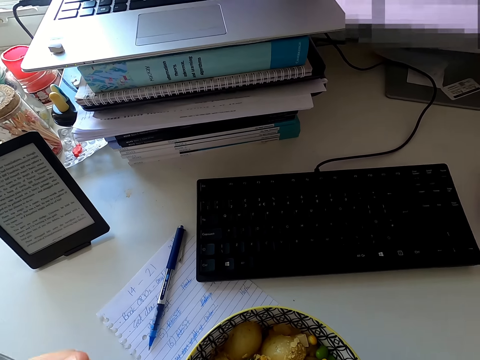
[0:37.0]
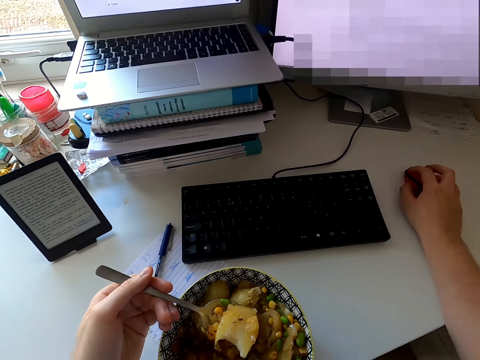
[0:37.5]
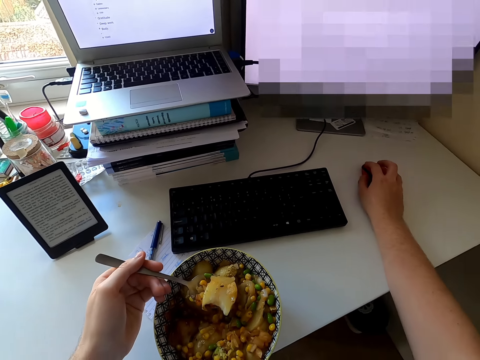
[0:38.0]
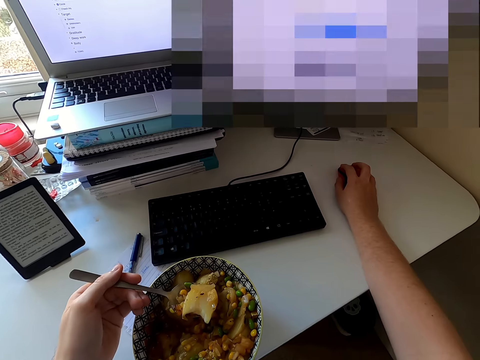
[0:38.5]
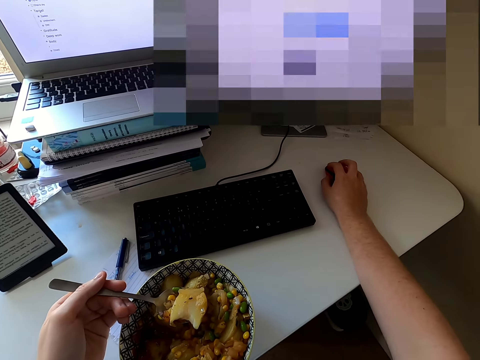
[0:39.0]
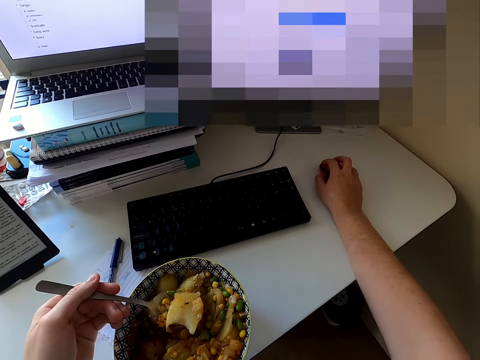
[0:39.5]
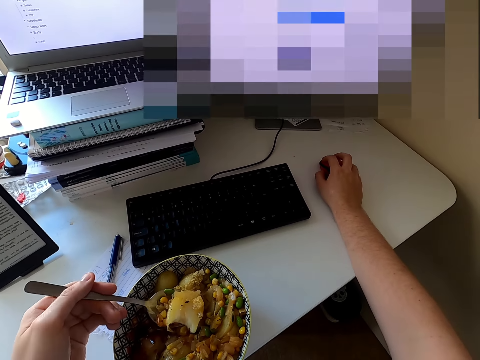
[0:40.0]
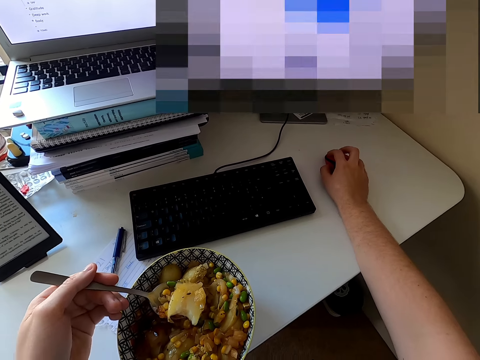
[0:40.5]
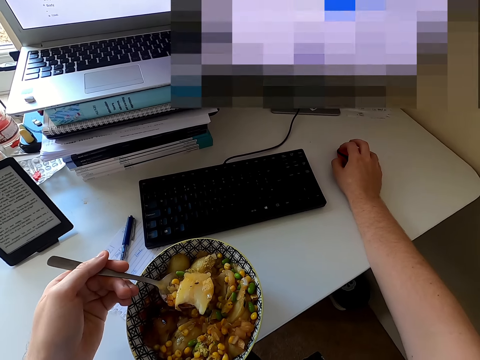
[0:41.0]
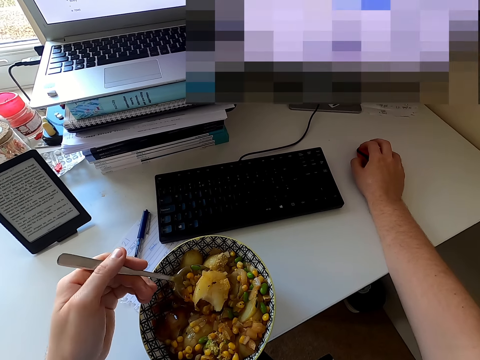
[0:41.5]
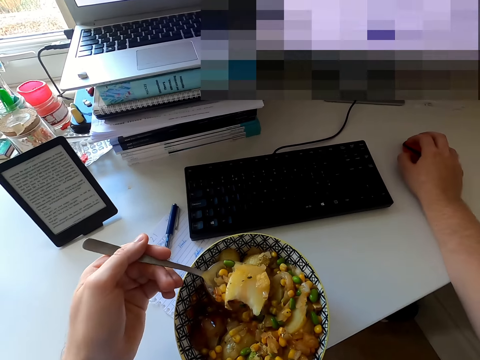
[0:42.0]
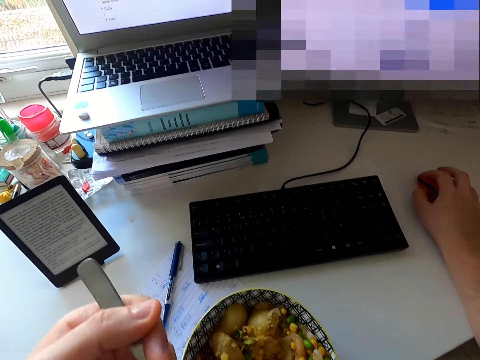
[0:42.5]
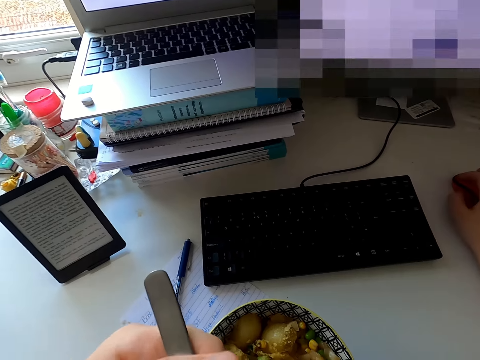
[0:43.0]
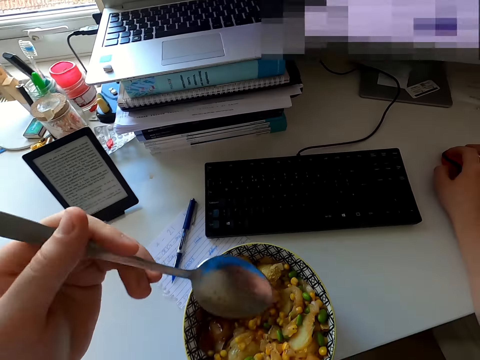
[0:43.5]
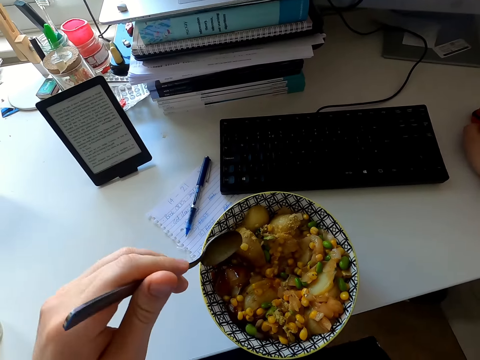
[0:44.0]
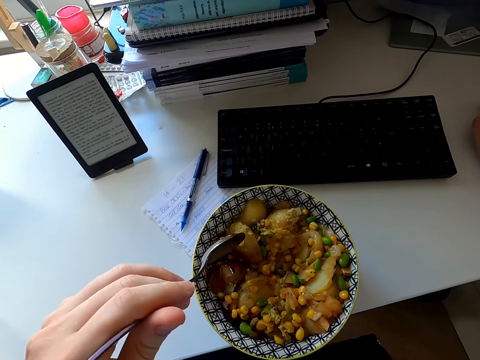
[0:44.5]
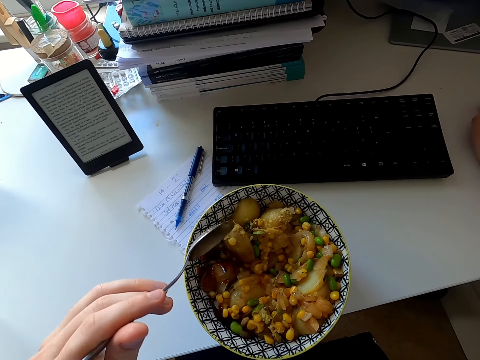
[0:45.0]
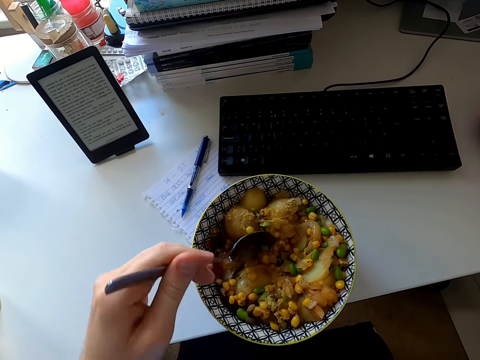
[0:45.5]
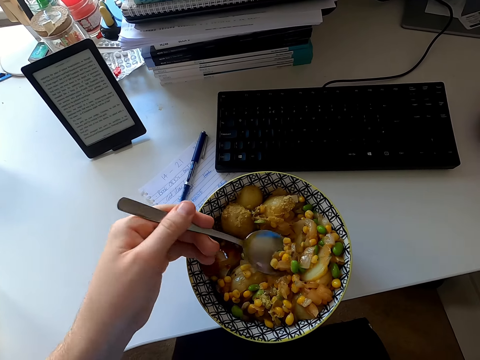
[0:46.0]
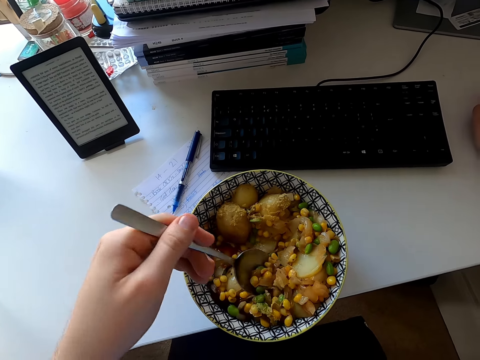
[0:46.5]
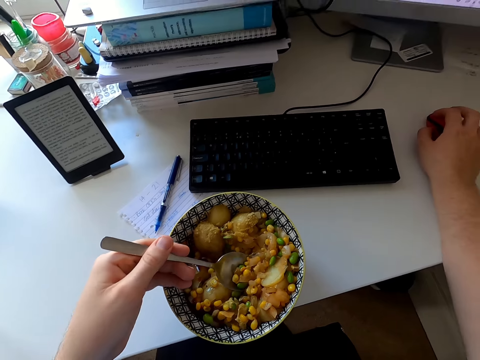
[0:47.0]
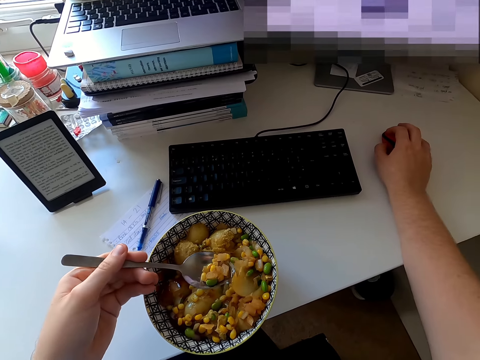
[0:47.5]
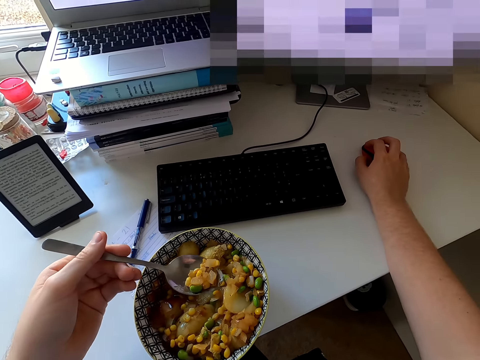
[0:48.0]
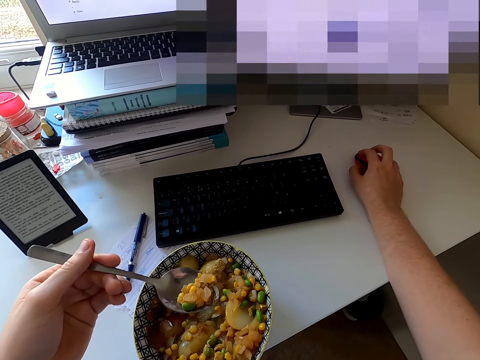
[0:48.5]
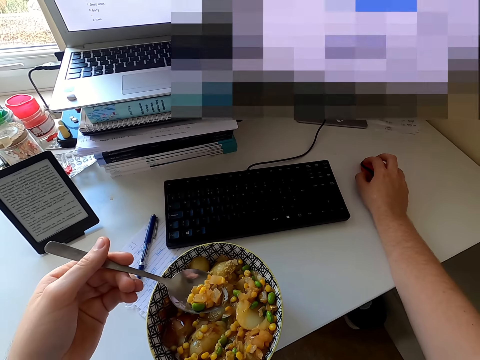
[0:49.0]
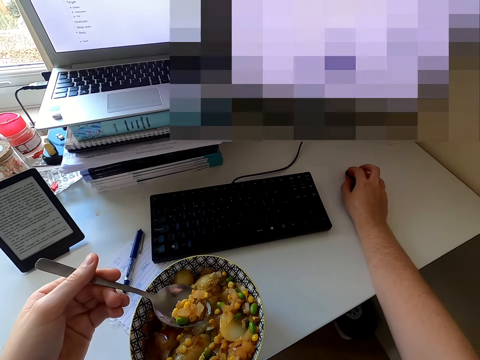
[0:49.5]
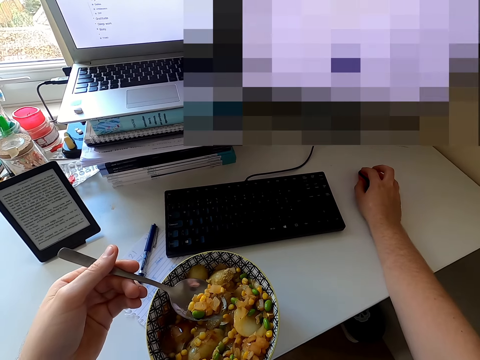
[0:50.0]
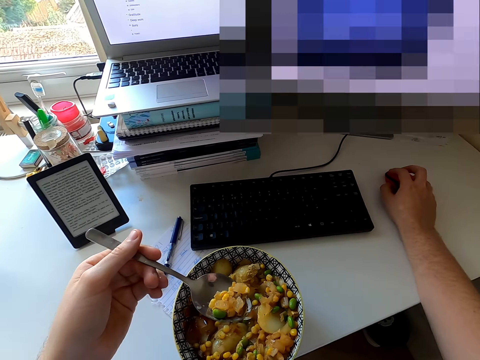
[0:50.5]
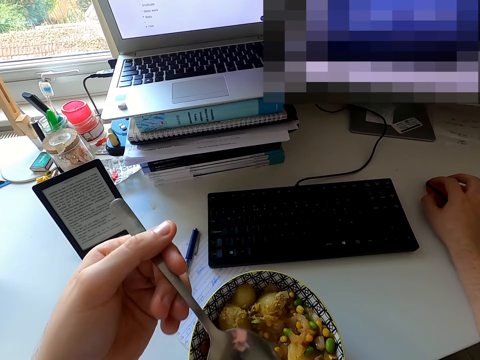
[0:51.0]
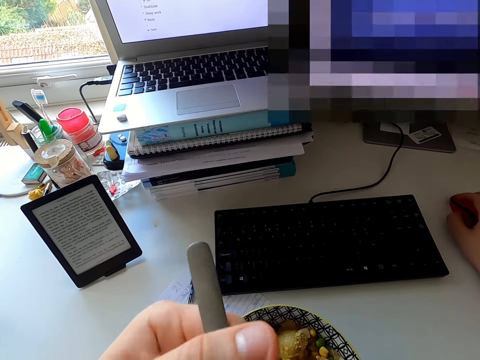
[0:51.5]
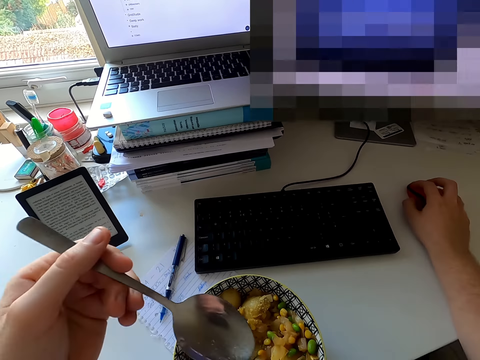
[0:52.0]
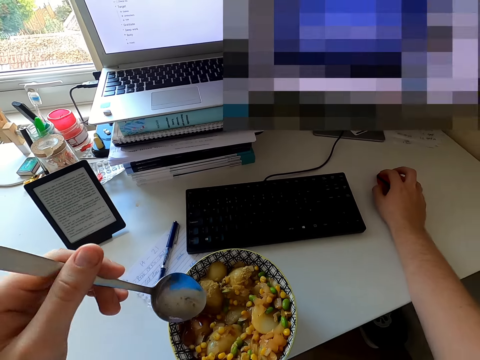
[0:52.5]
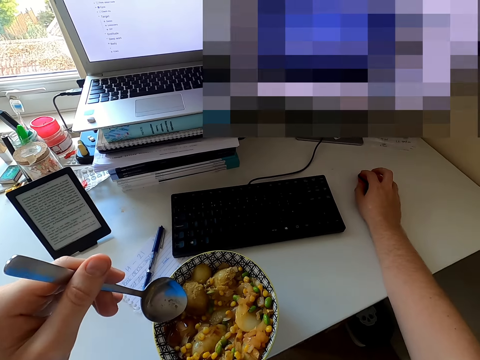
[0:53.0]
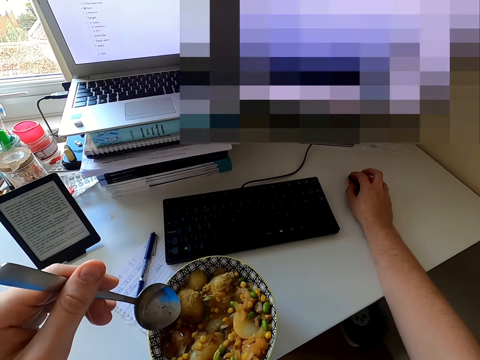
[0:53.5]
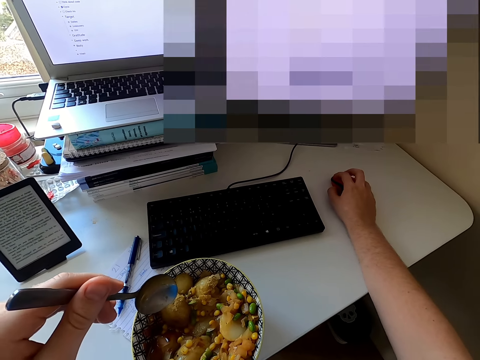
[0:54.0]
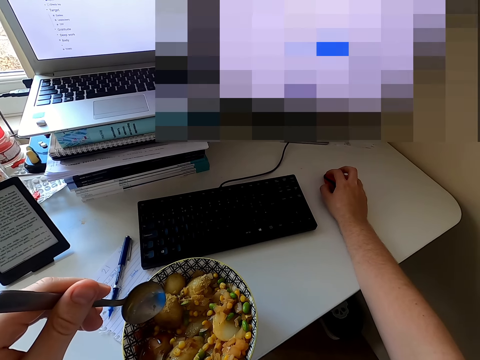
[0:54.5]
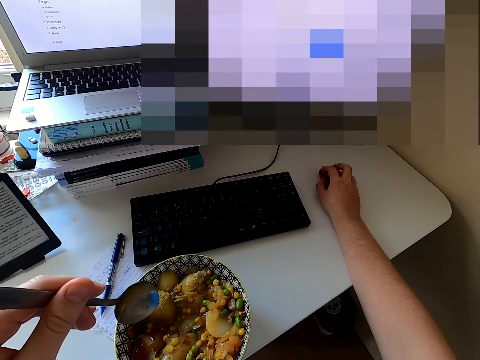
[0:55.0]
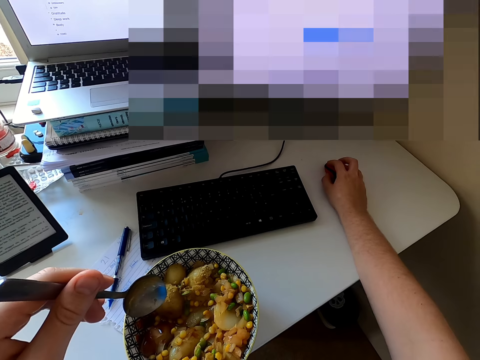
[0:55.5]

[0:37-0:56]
The camera wearer looks at the screen. They eat food. They pick food in the bowl. They stare at the screen. They eat food. They move the mouse.

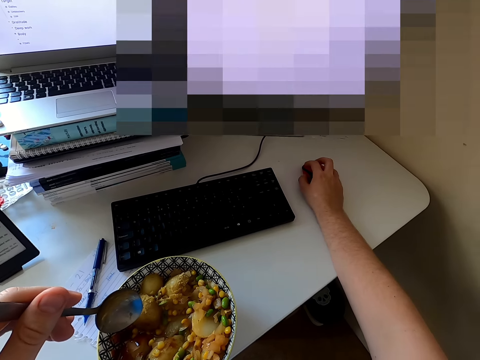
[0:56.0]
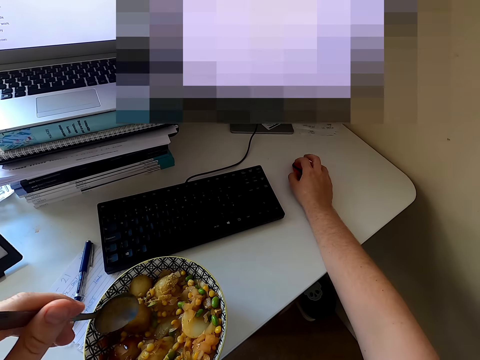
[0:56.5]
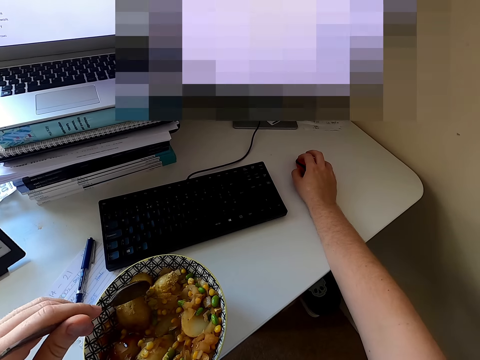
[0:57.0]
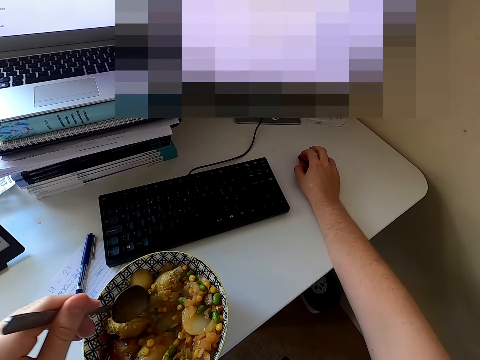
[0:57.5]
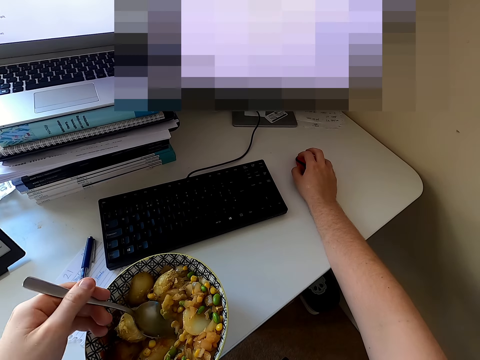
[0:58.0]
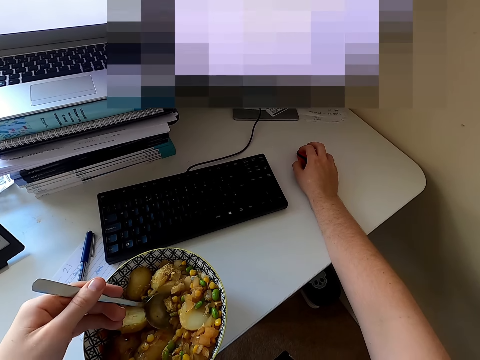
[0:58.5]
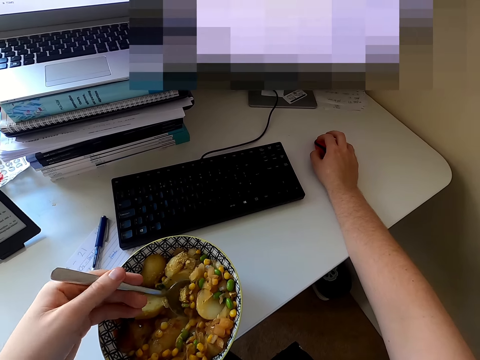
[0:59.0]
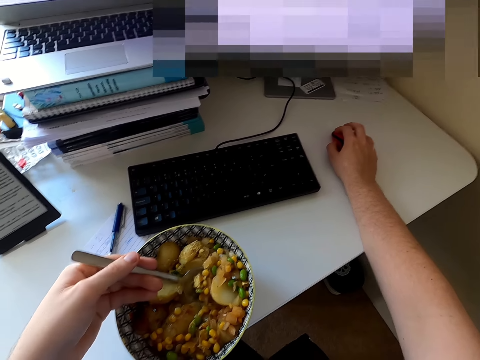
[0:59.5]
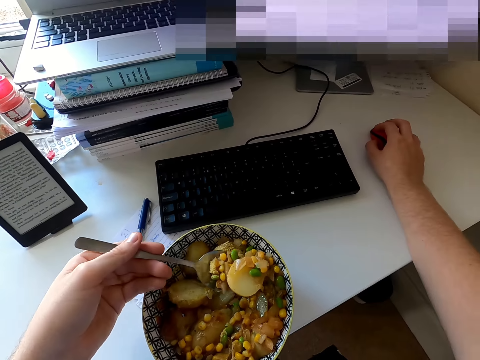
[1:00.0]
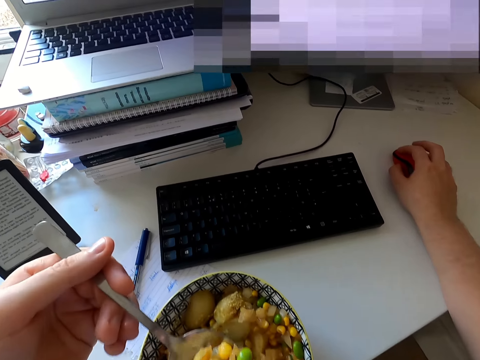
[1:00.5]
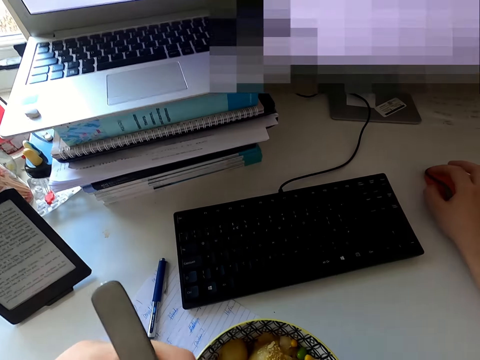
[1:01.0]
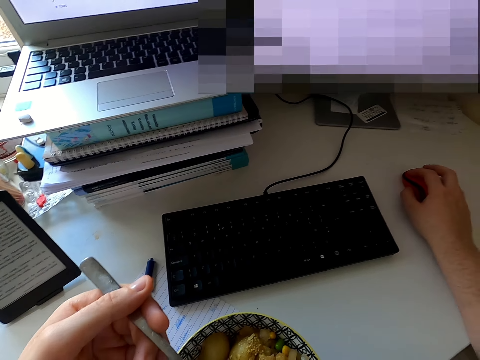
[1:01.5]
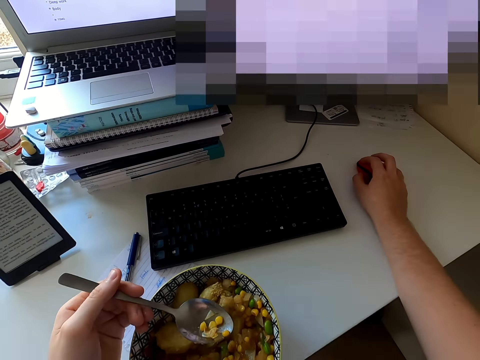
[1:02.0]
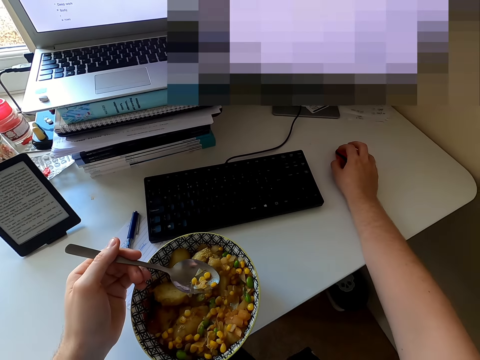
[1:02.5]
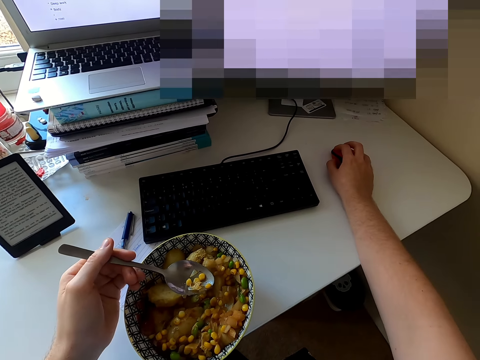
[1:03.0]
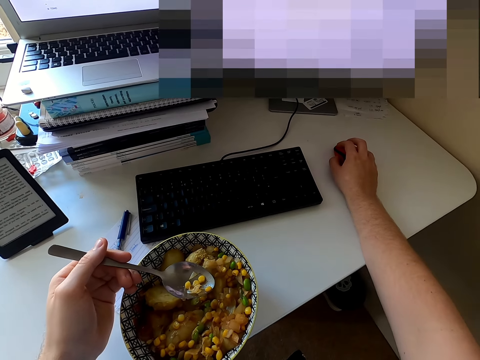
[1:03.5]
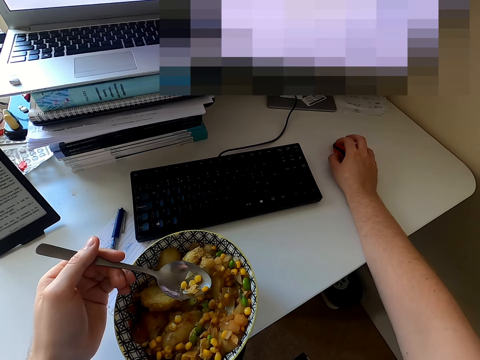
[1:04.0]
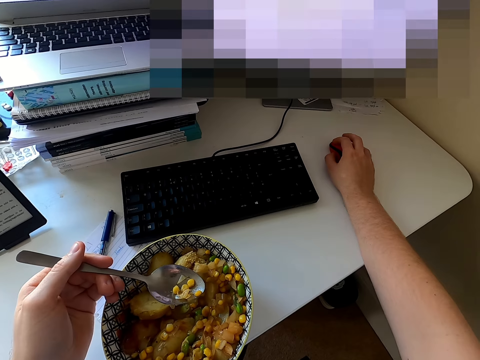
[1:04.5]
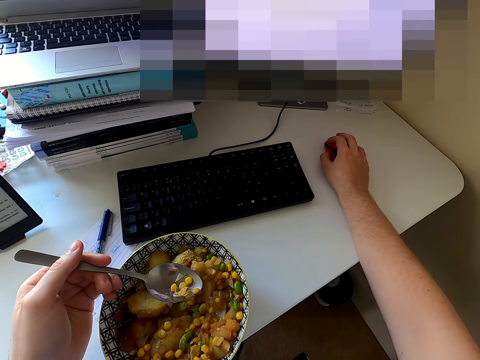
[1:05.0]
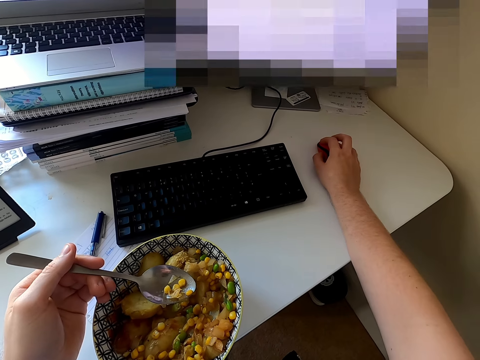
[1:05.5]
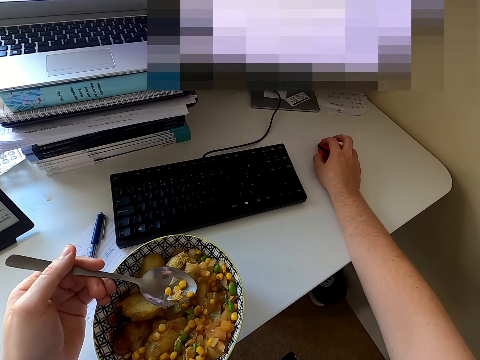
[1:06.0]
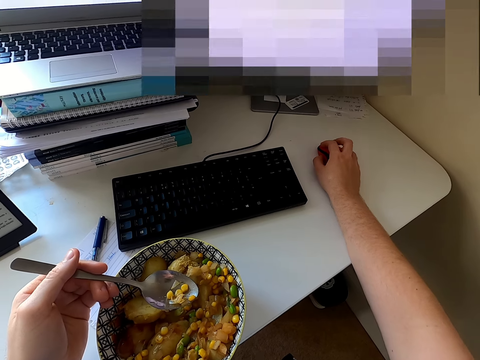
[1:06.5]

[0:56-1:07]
The camera wearer scoops food. They eat food. They move the mouse wheel.
